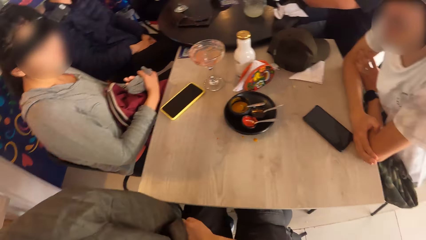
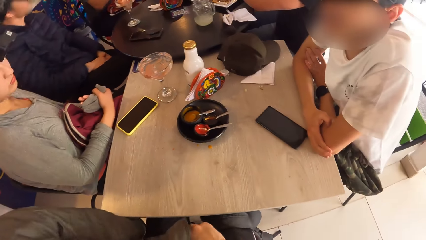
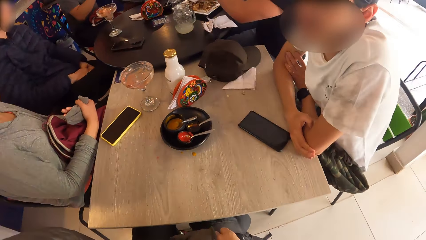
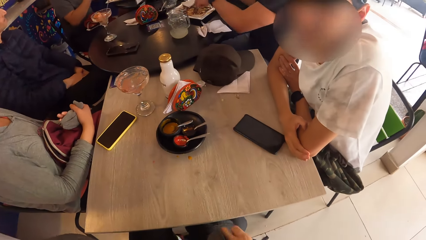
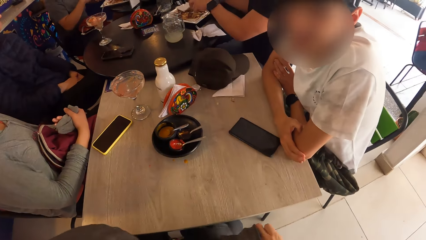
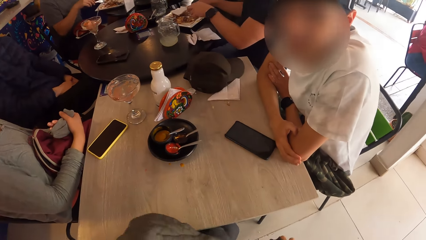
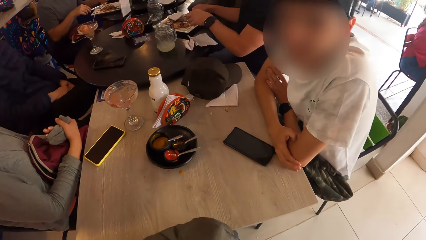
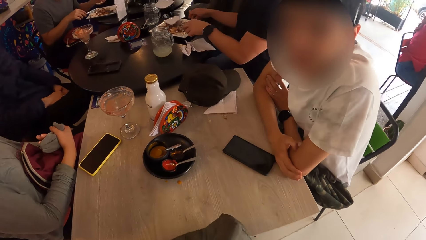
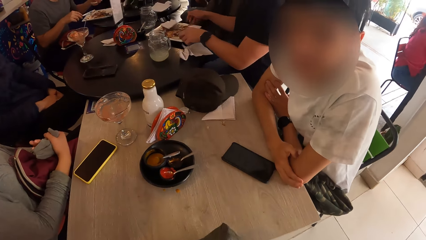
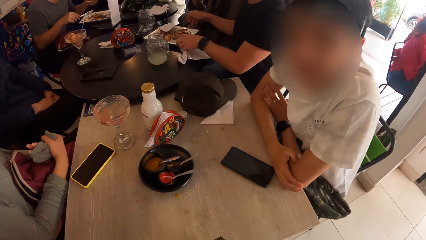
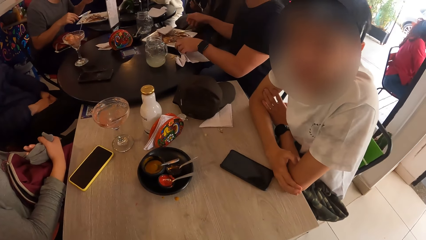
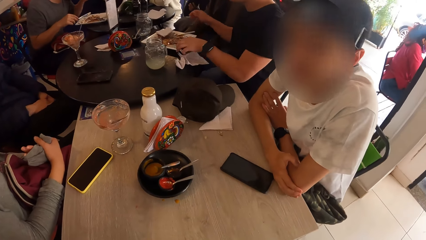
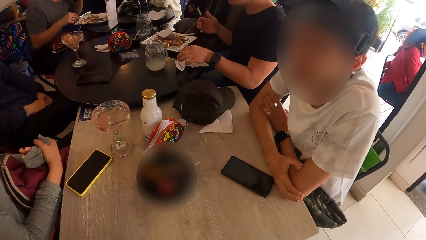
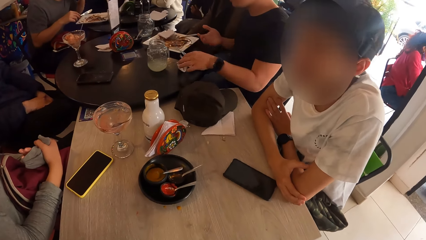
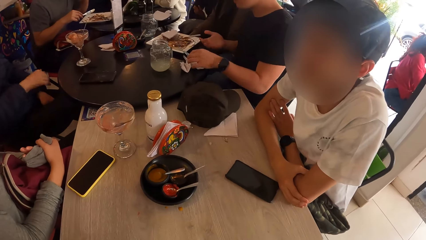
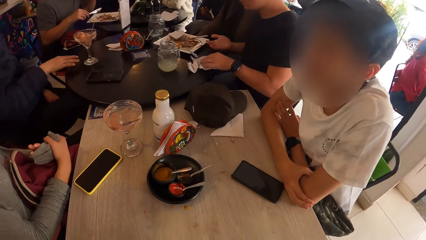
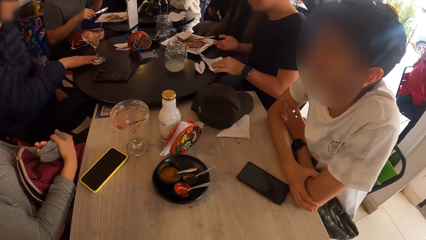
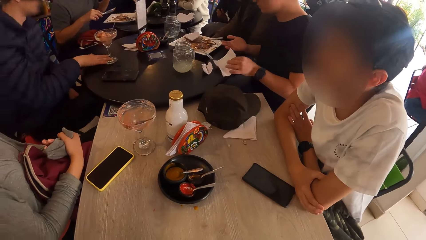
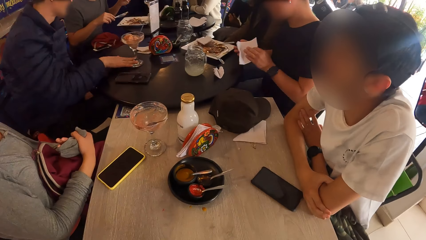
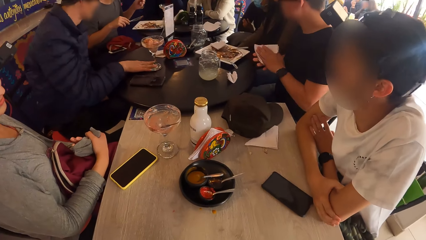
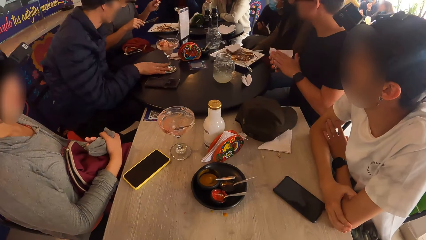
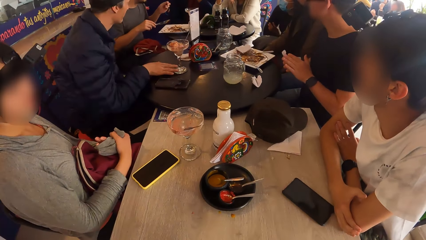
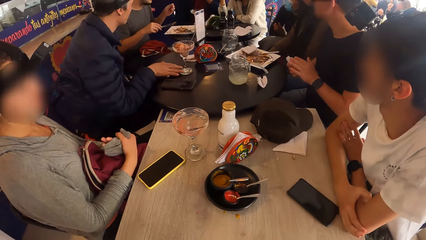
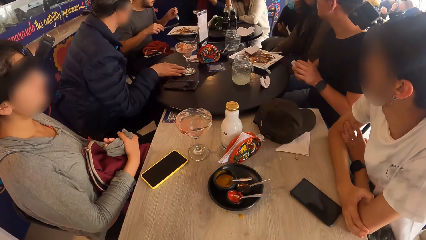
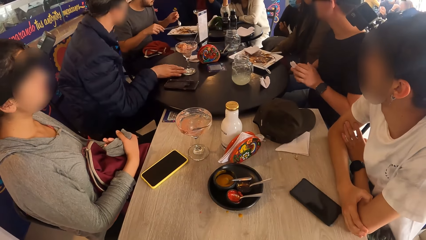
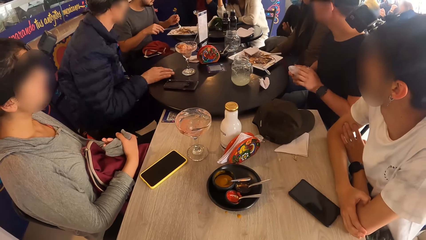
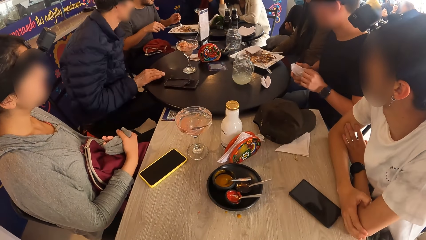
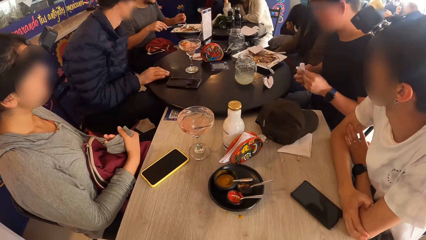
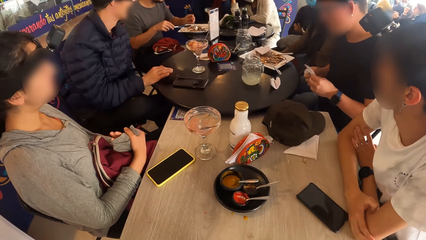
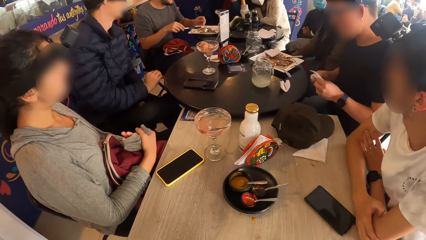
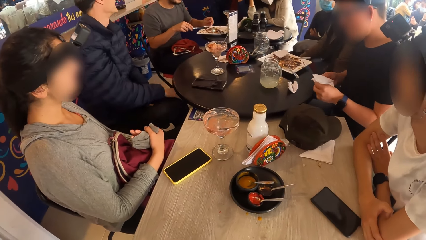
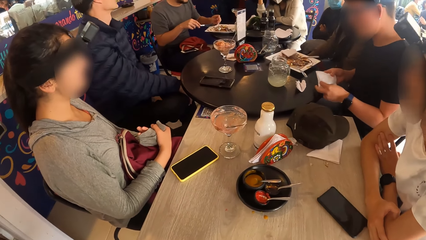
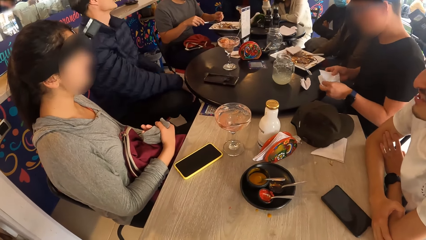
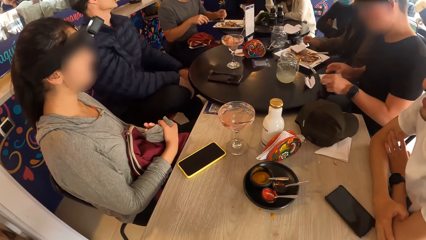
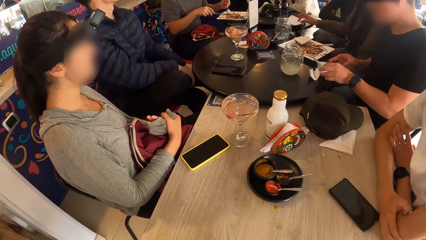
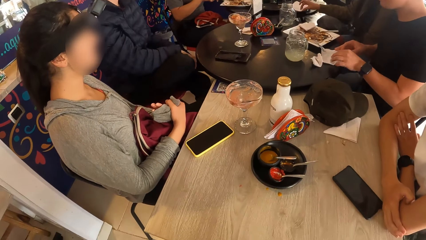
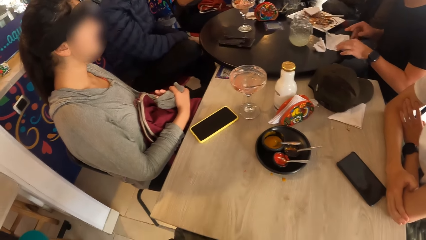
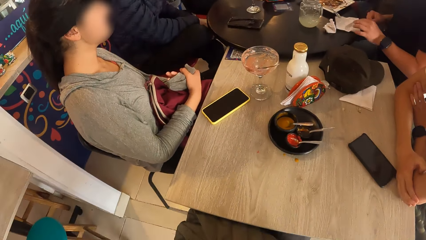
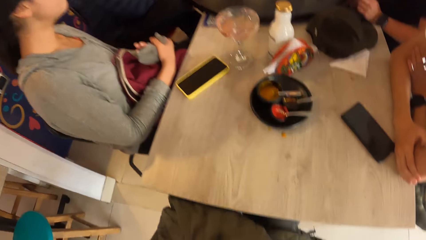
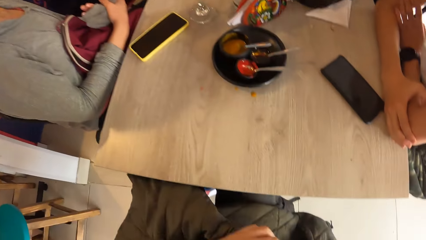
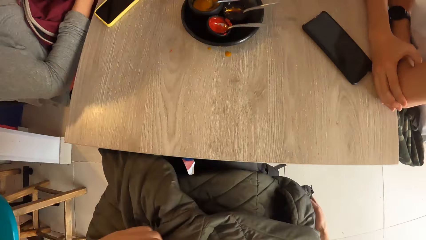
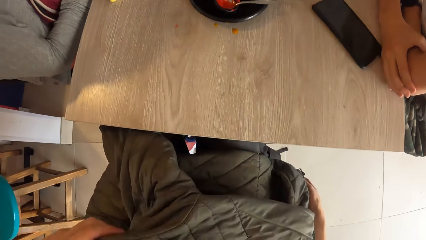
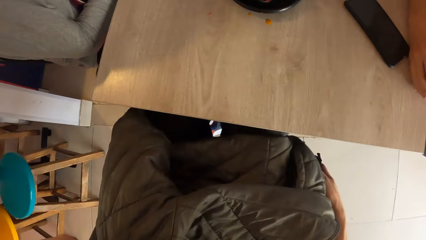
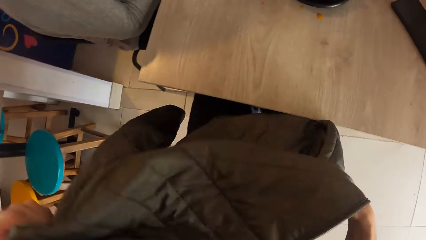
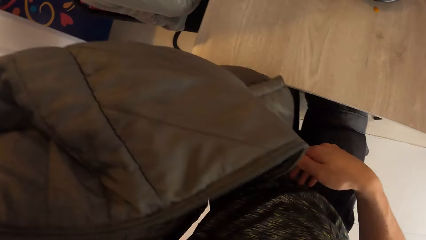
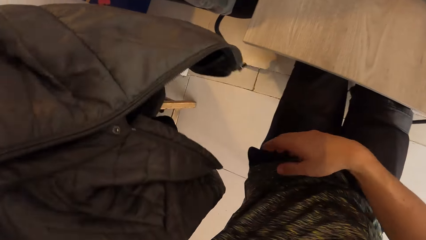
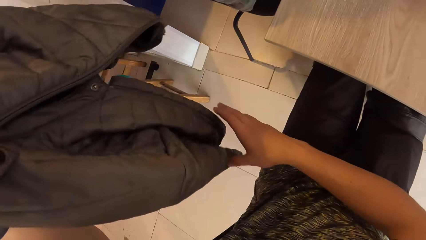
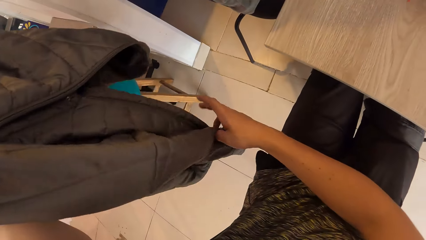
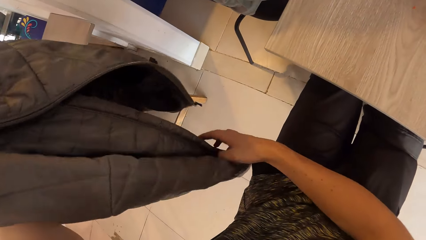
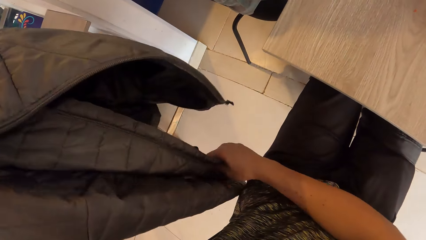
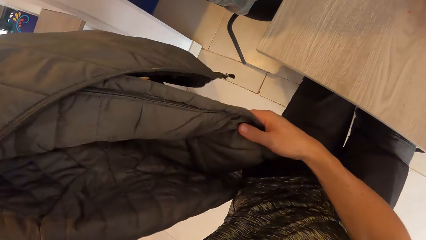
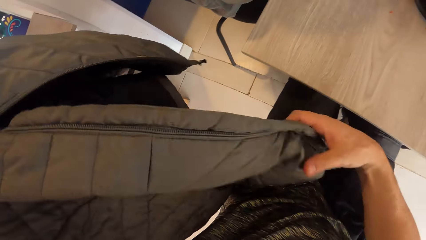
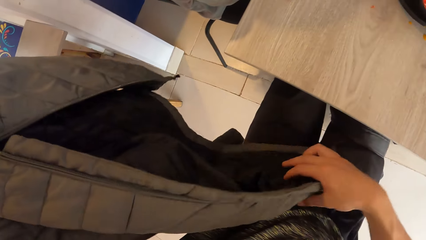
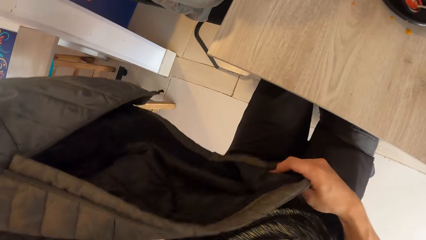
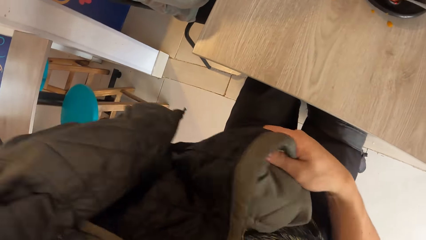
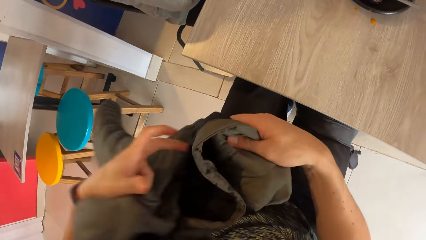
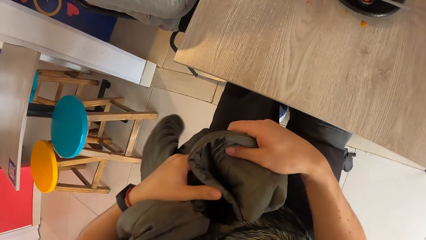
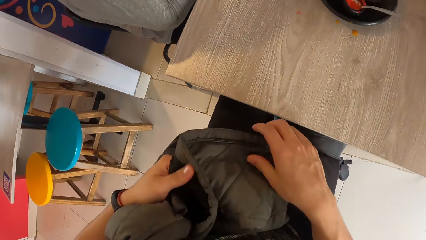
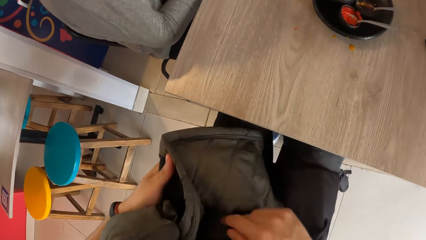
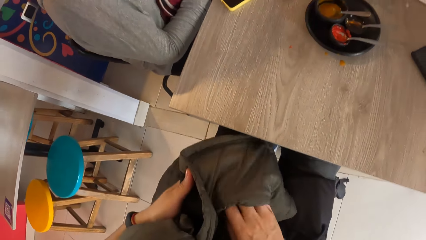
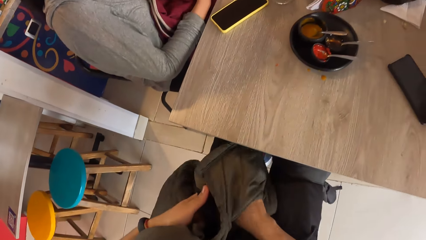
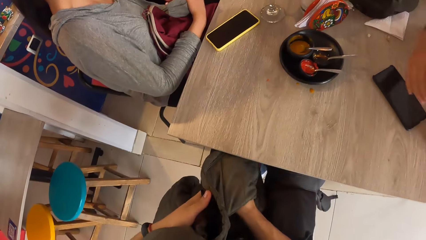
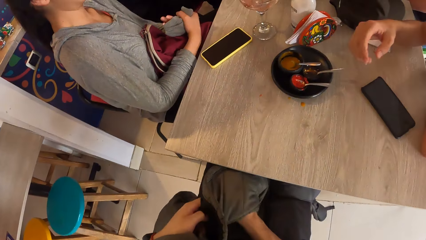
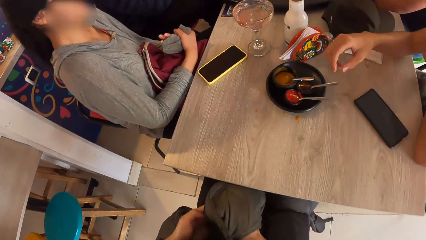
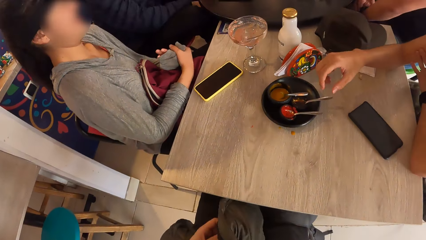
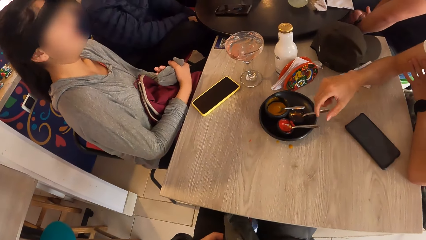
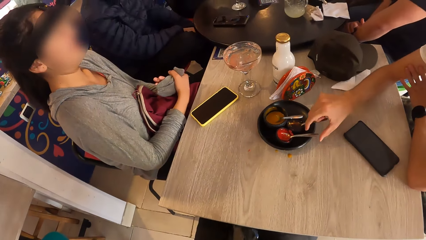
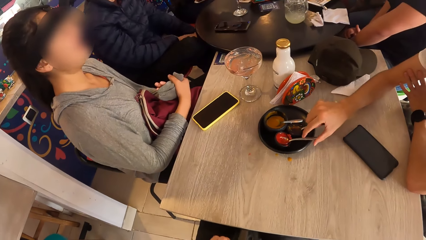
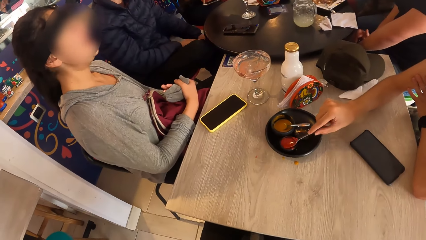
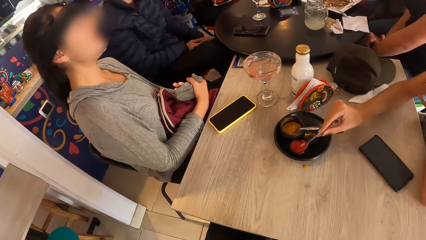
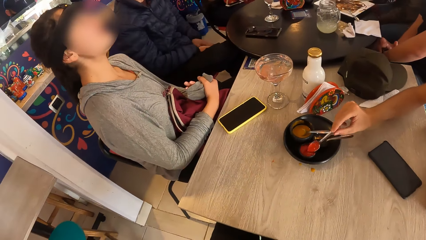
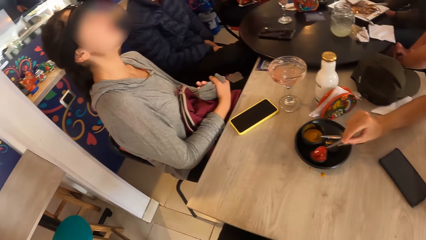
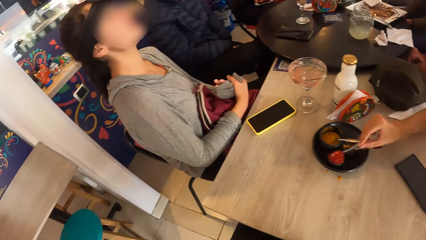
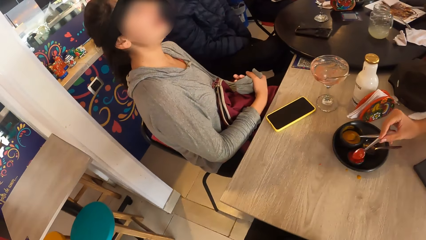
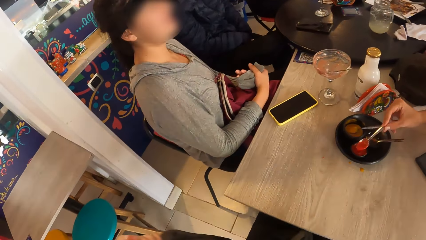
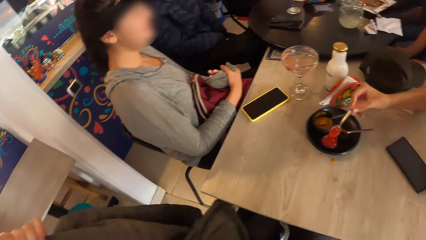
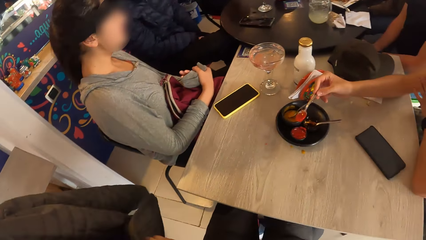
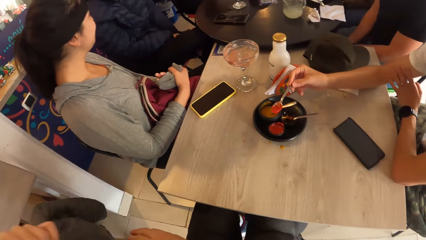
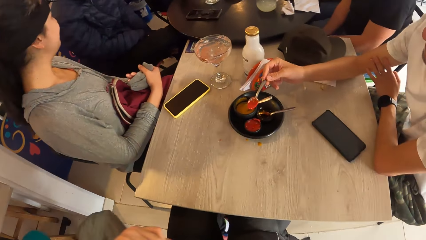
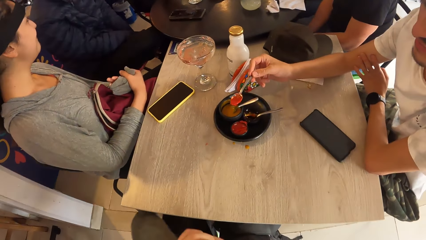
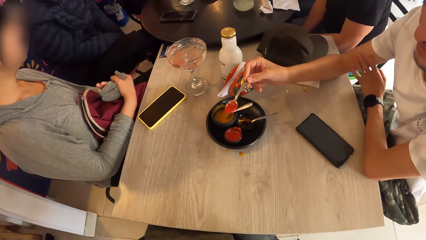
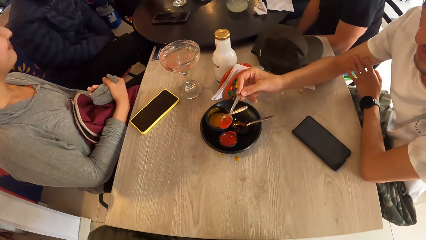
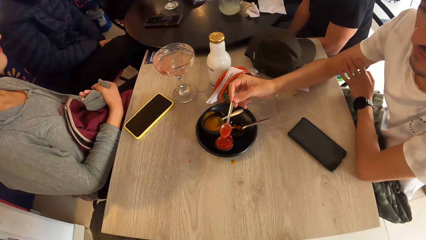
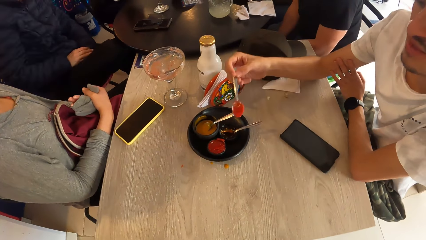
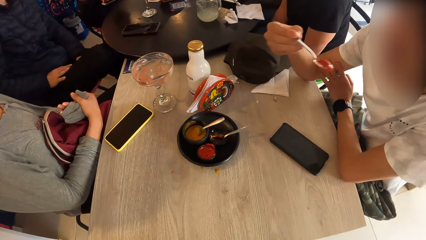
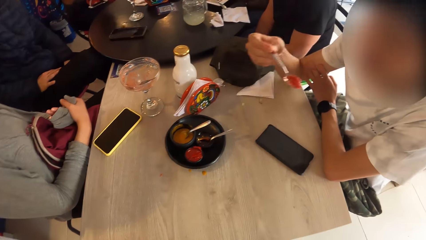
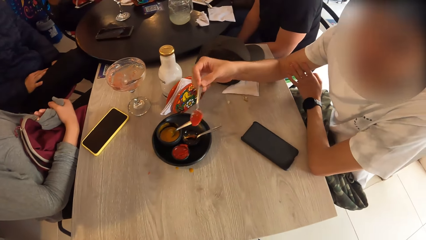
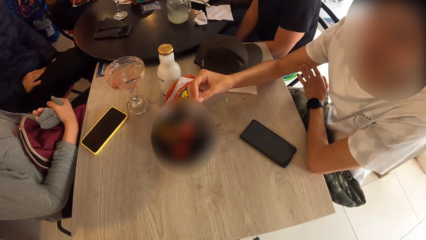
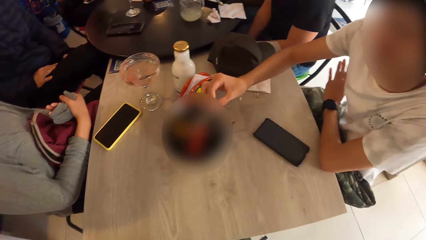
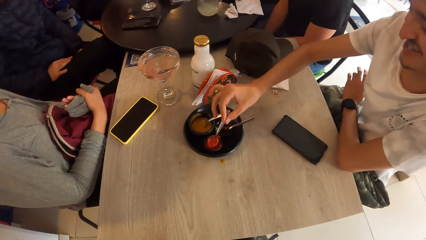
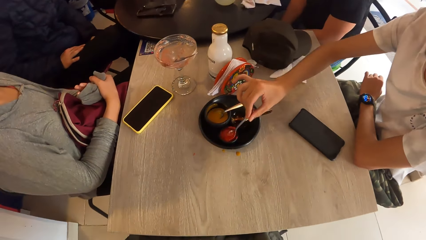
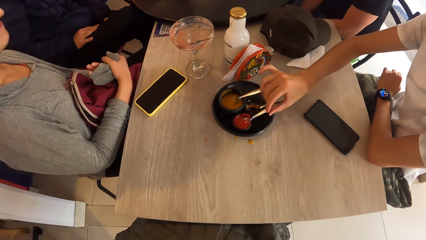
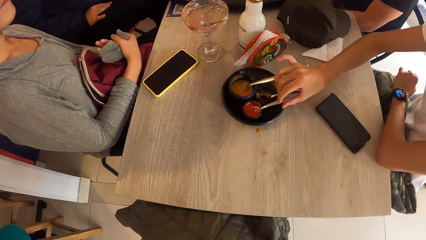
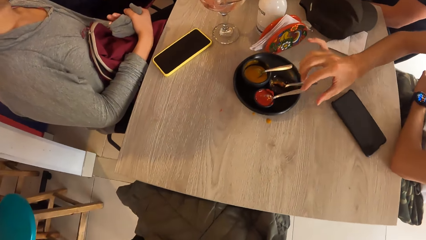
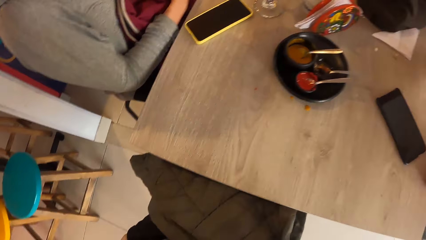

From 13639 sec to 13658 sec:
The camera wearer looks around. A man puts the fork into the plate with his right hand. The camera wearer touches the jacket. He puts his right hand in the jacket pocket.
